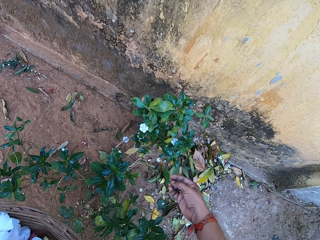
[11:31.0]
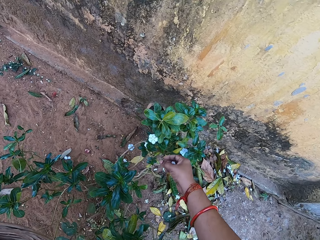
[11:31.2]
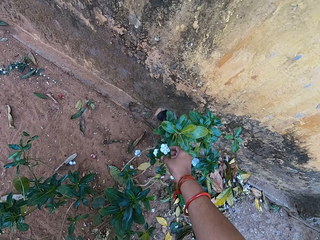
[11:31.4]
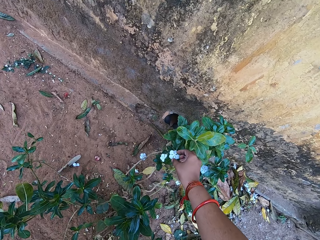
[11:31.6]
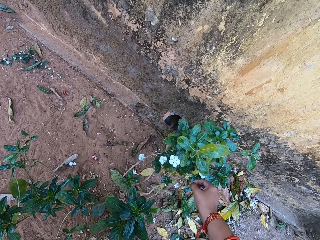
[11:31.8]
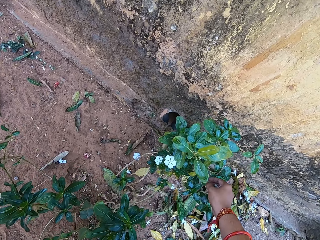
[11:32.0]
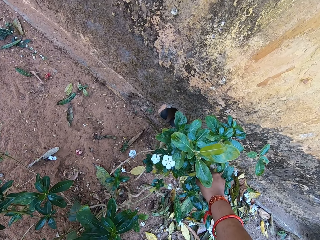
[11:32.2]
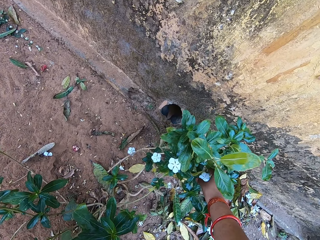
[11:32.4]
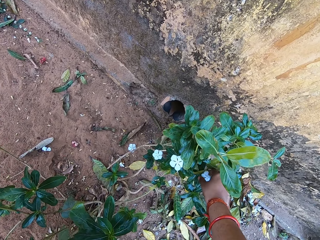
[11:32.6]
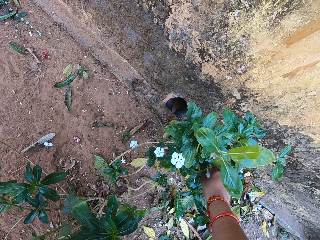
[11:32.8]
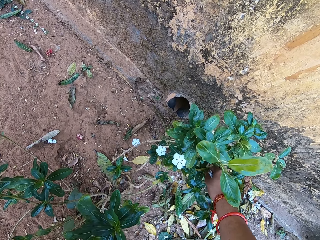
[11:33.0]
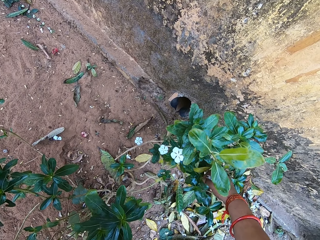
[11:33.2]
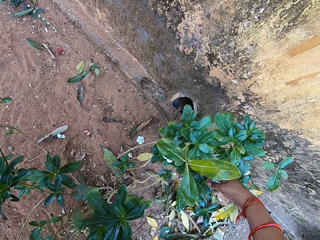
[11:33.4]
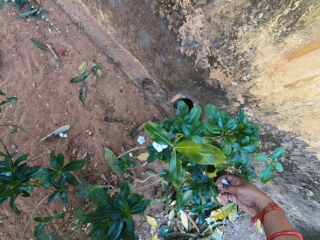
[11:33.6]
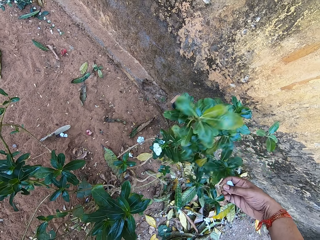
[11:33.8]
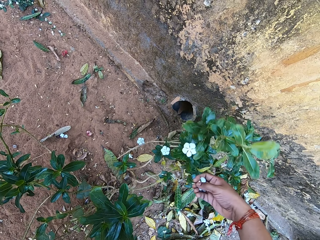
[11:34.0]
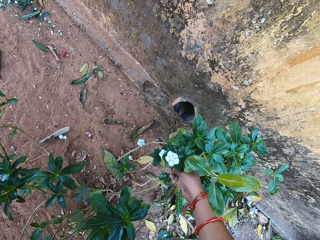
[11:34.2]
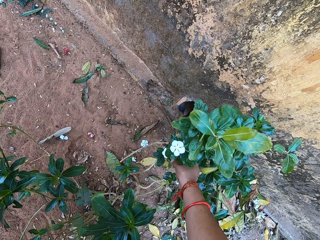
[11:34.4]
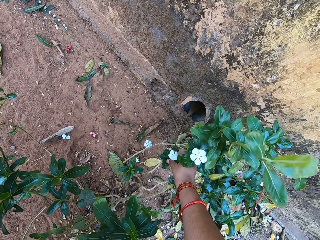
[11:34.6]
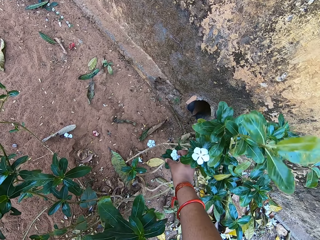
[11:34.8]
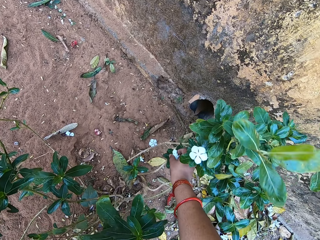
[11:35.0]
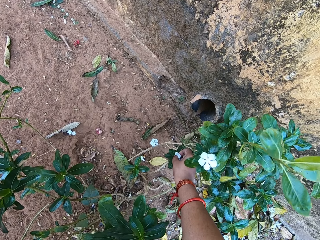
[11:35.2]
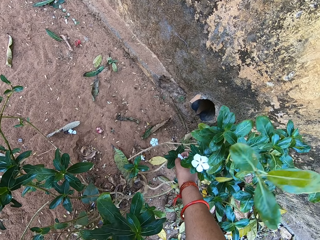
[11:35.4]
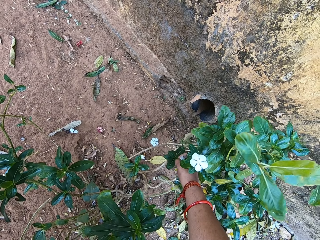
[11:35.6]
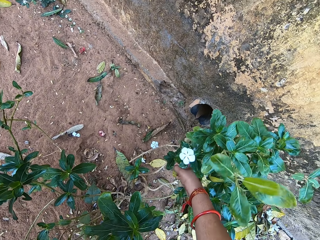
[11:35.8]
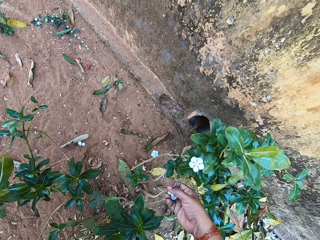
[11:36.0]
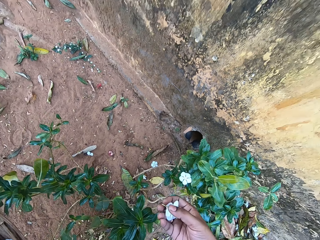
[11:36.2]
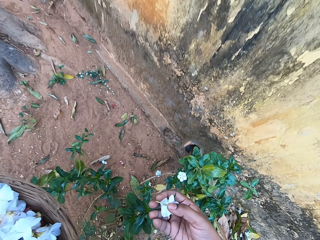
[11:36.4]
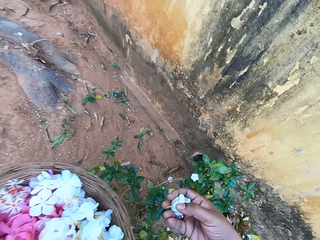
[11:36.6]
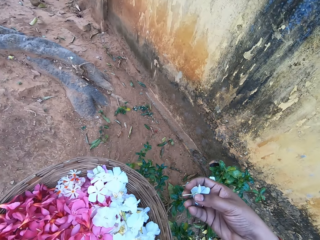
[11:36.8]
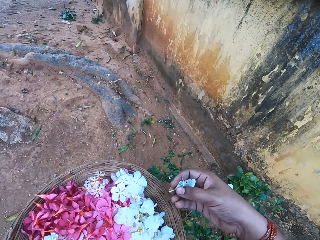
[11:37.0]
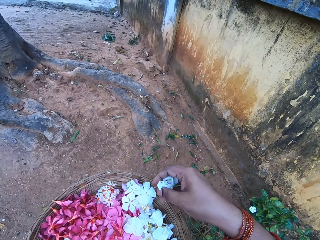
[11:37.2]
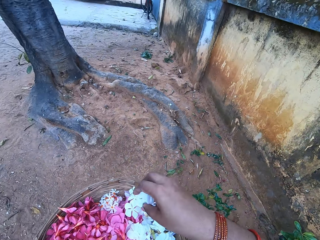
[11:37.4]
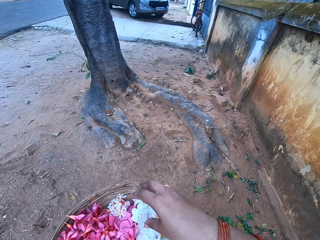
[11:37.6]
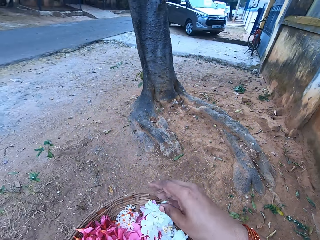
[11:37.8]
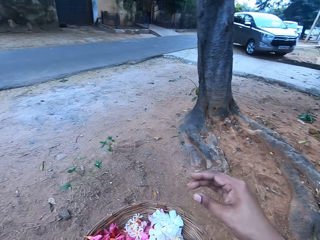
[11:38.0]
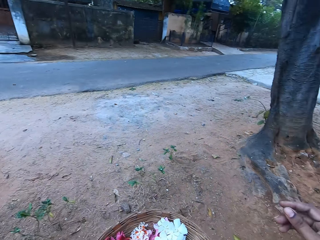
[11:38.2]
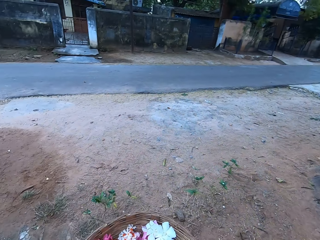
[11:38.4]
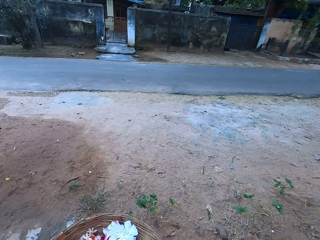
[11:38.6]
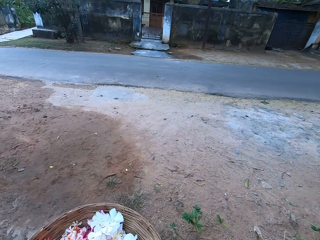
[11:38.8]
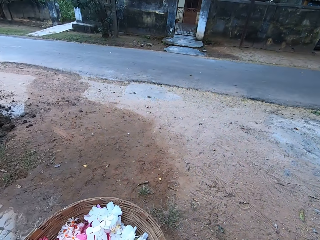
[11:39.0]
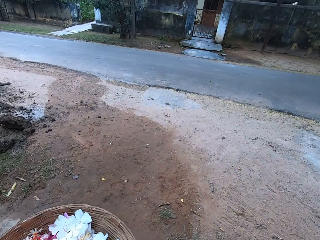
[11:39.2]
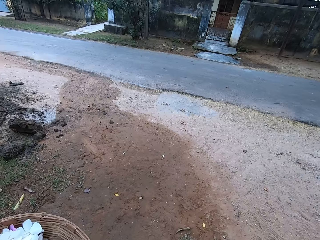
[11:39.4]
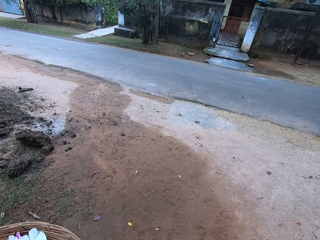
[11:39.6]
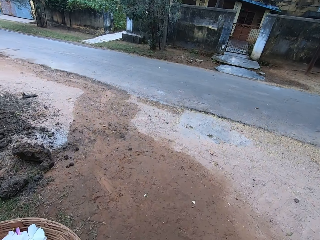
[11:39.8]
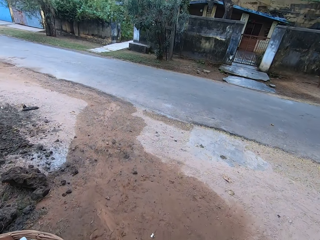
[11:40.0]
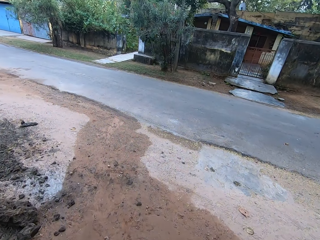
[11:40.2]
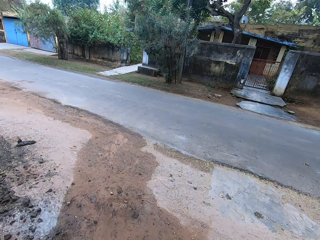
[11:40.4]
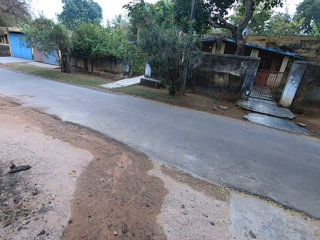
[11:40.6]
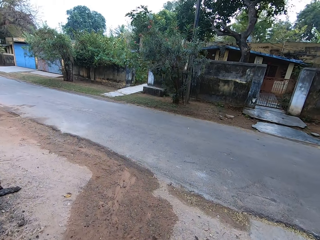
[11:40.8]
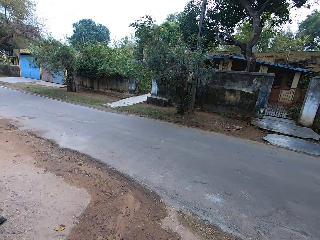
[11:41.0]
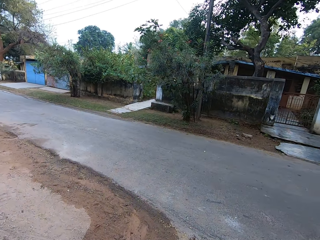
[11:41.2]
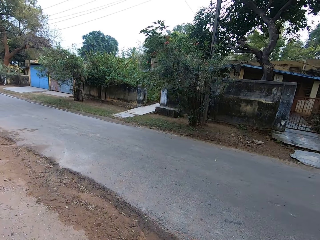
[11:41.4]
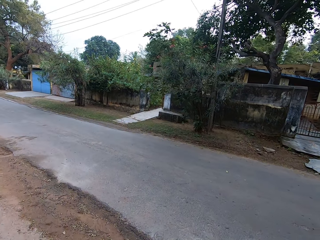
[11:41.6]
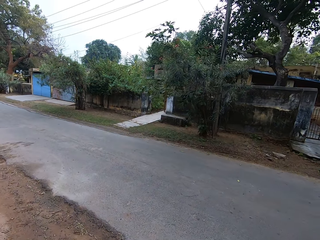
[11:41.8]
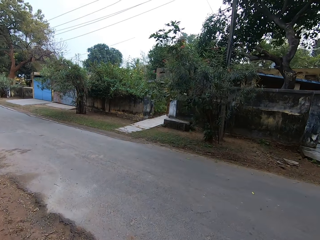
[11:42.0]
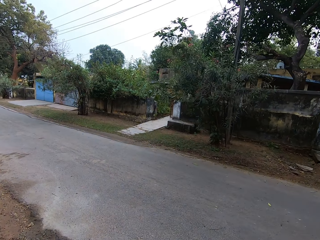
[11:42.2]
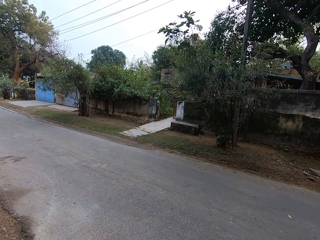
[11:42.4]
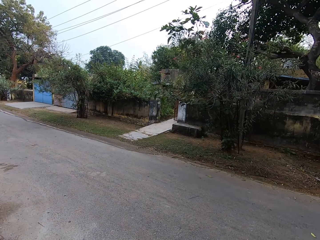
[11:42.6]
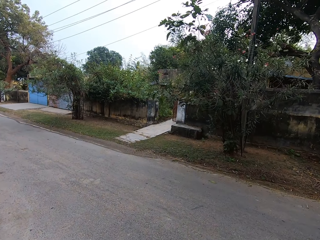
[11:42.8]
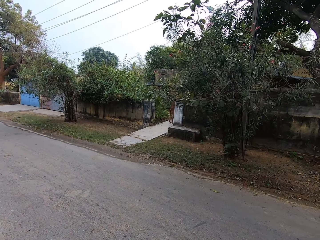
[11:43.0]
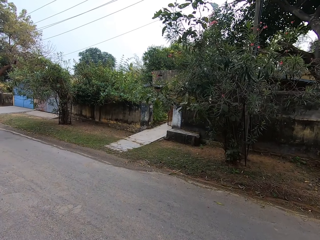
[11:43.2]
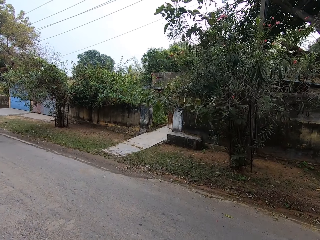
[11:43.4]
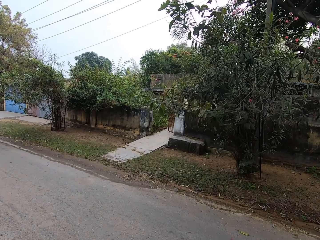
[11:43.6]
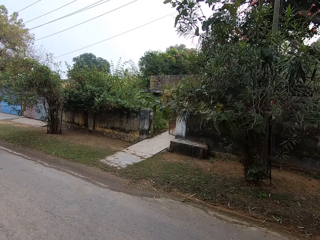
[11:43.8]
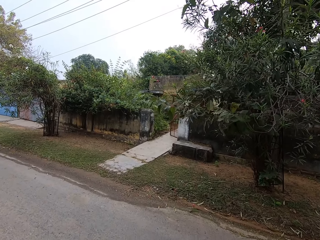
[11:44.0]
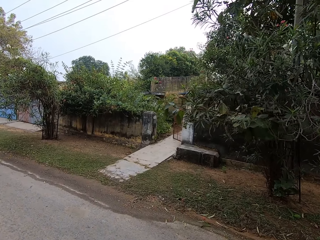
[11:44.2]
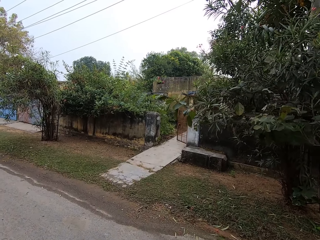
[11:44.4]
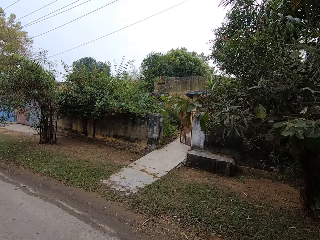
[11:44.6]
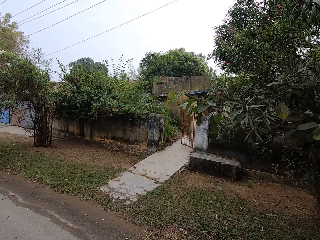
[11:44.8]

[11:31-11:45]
The camera wearer harvests flowers from the tree. They place the flowers in the weaving basket. They hold the basket of flowers. They carry the basket of flowers. They walk towards the walkway. They walk outside a house. They cross the road.

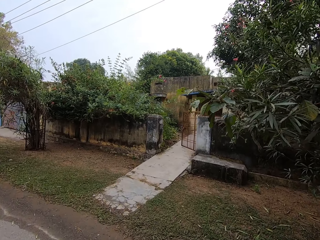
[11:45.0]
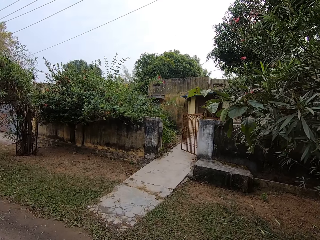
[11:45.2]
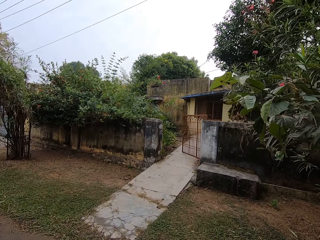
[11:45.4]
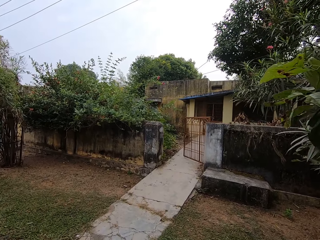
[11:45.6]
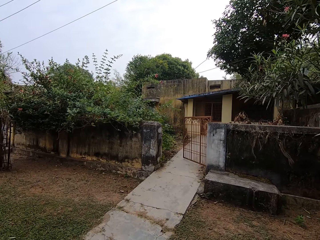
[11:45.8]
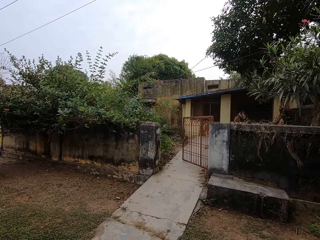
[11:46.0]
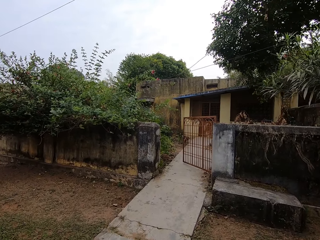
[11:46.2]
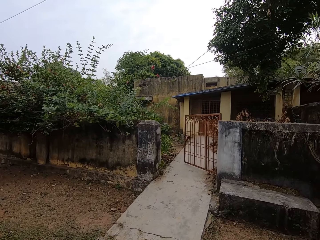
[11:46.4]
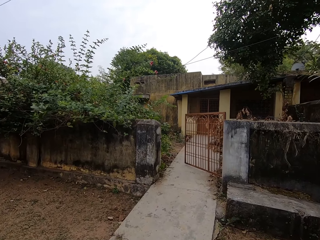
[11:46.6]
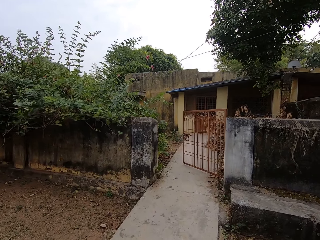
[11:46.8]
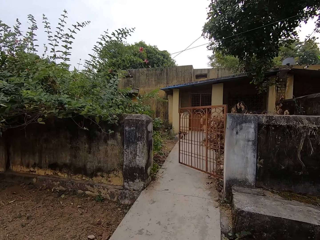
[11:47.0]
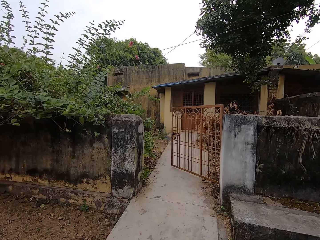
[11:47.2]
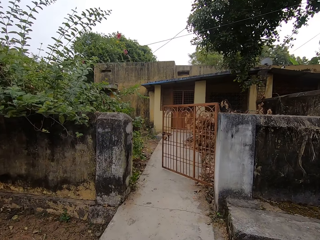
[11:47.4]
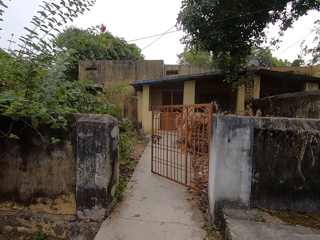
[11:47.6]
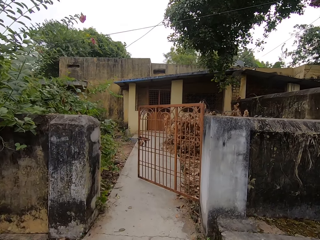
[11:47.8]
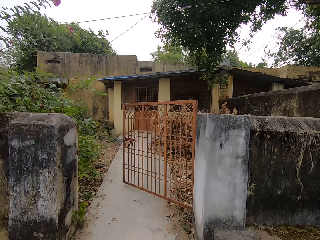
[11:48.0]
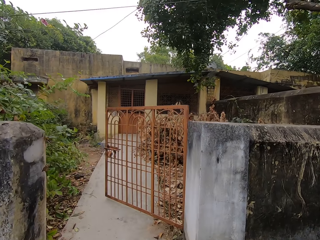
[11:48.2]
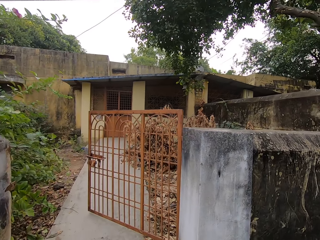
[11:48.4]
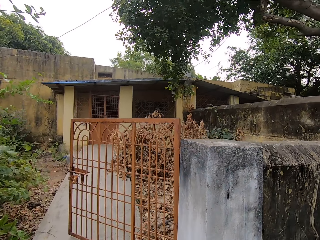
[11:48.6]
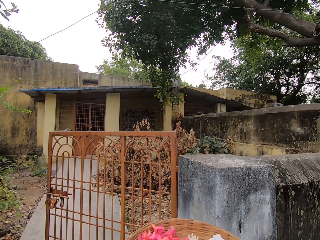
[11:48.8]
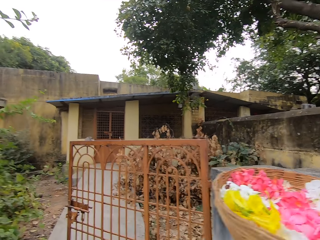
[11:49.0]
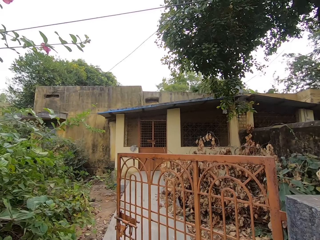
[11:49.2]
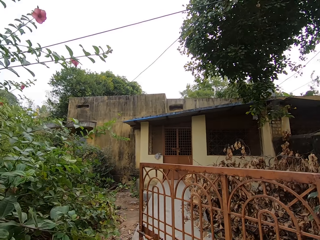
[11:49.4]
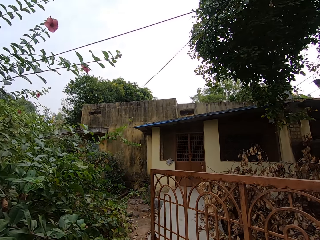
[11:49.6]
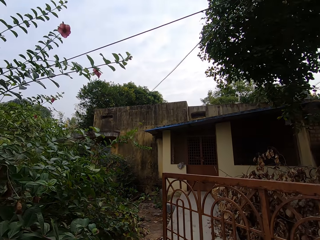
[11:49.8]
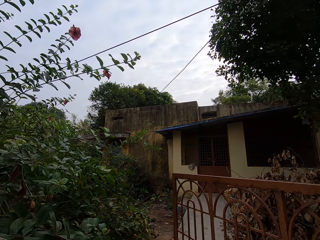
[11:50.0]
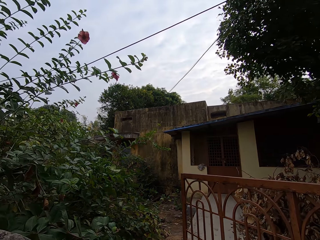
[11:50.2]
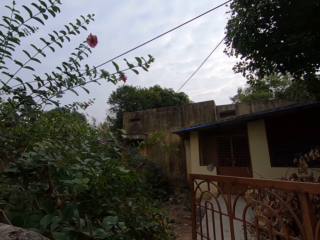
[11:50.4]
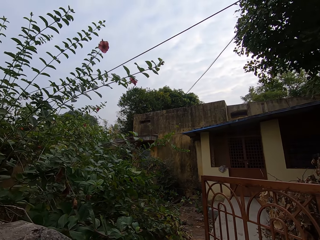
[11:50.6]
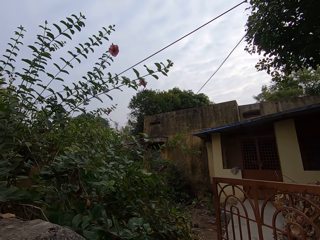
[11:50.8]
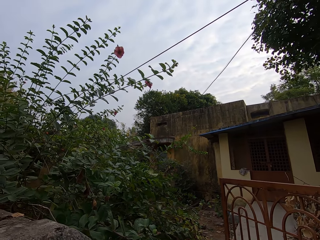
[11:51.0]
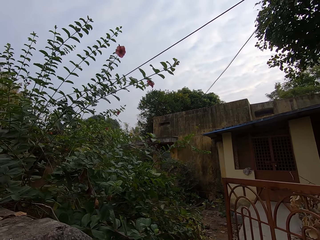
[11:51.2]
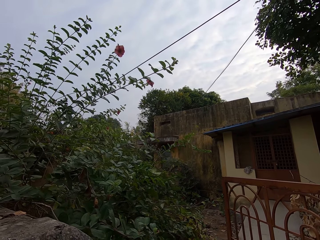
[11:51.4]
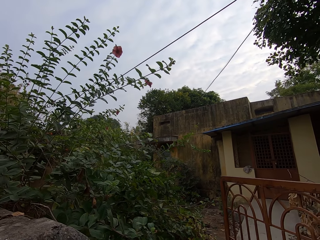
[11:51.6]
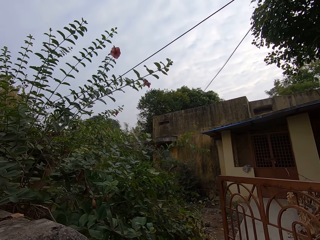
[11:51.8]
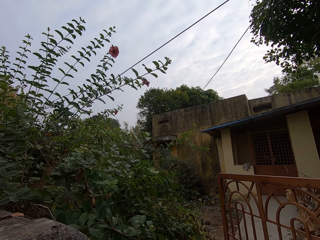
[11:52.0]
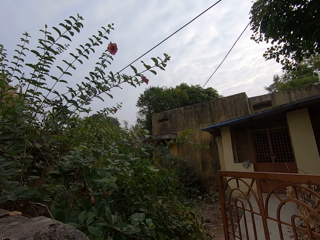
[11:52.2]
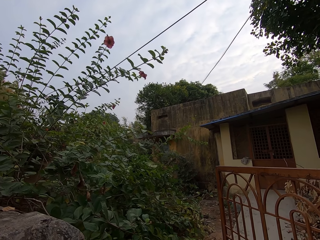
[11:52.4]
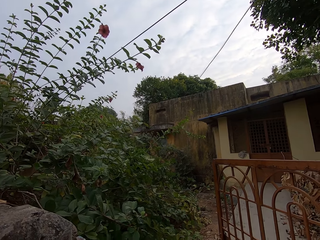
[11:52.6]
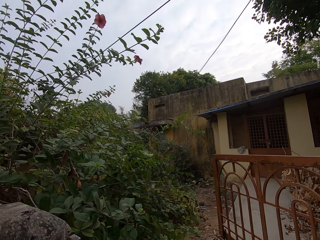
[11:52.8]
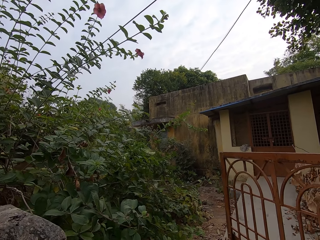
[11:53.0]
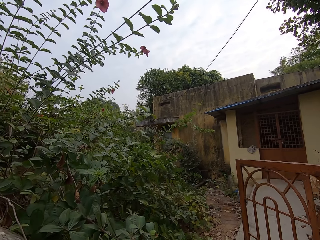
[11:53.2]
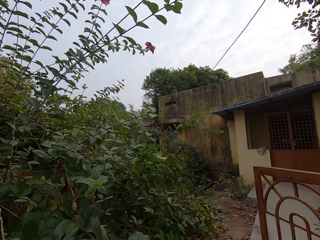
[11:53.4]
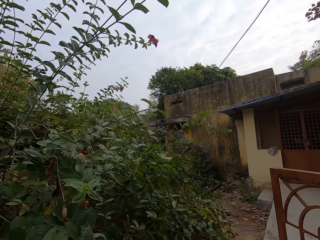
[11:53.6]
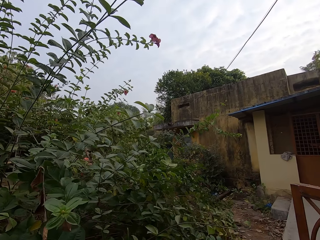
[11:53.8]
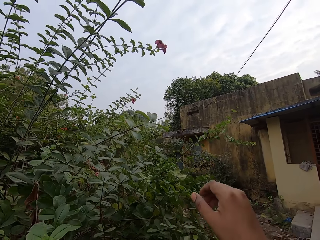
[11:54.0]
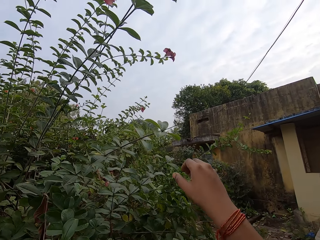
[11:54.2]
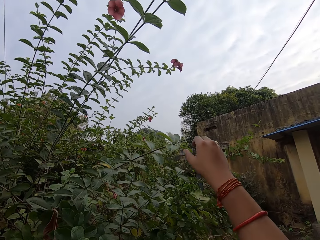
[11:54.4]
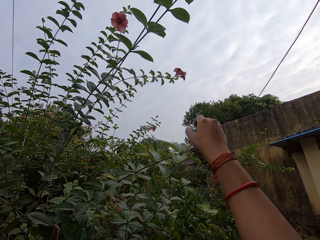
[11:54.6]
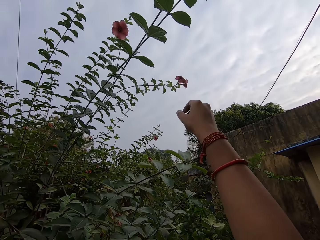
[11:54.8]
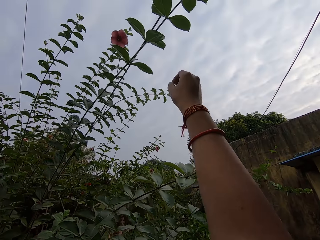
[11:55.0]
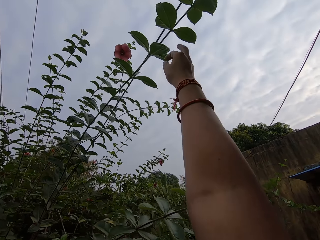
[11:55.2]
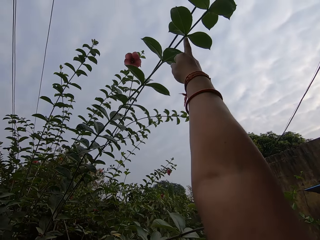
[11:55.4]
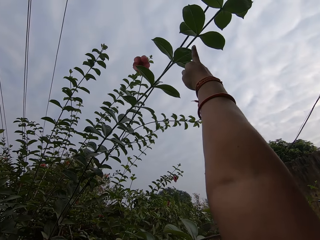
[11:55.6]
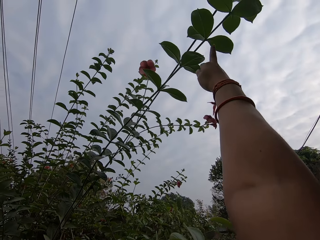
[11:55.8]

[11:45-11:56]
The camera wearer walks on the walkway. They walk towards the gate. They place the flower basket on the fence. They look at a plant in the compound. They walk closer to the plant. They pull a branch of the plant.
